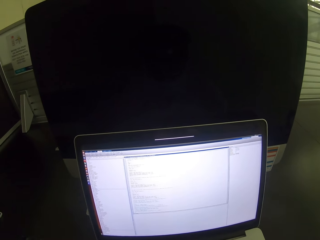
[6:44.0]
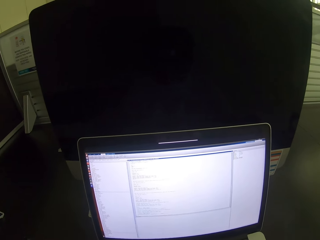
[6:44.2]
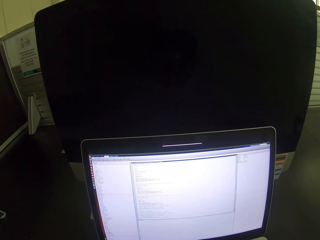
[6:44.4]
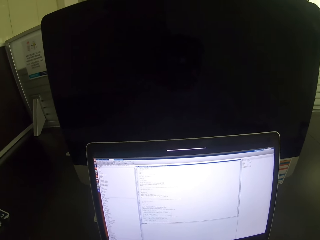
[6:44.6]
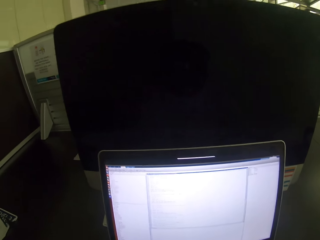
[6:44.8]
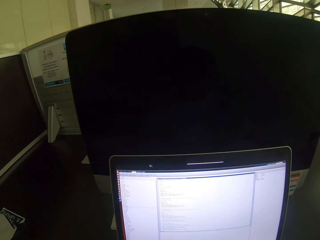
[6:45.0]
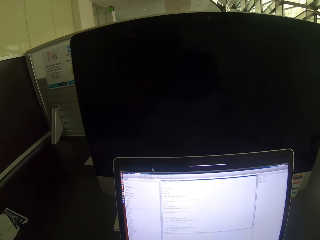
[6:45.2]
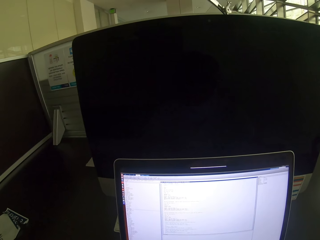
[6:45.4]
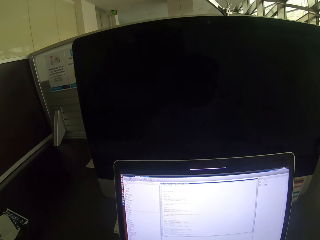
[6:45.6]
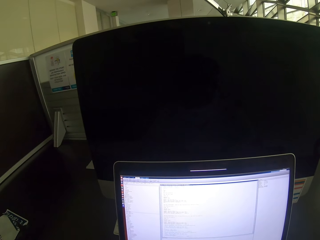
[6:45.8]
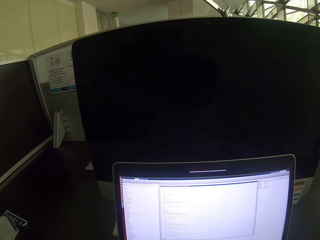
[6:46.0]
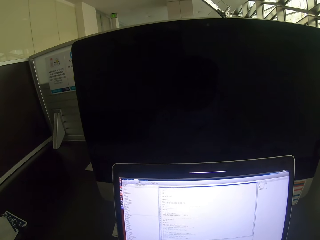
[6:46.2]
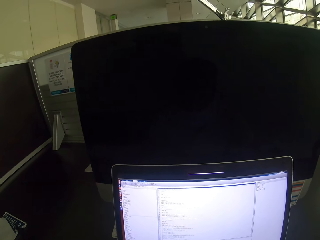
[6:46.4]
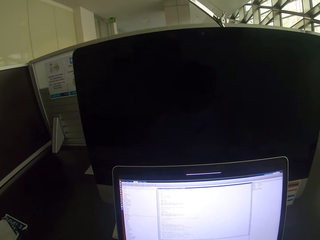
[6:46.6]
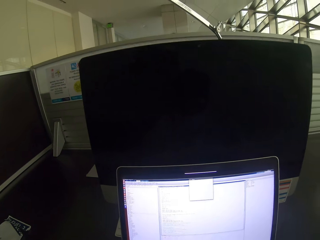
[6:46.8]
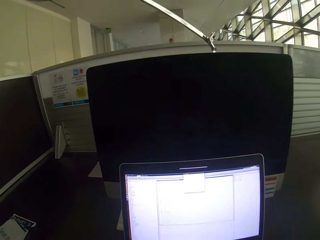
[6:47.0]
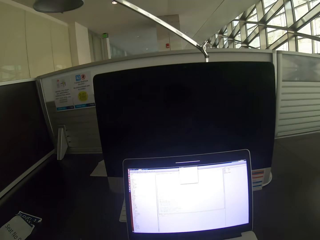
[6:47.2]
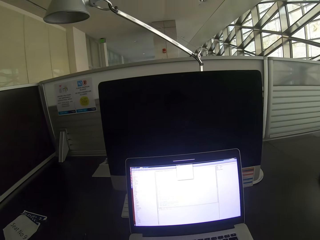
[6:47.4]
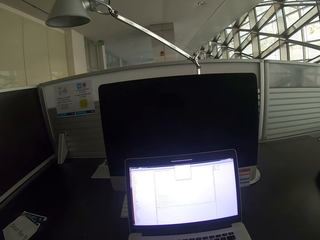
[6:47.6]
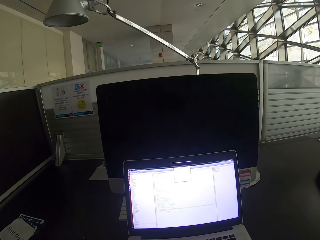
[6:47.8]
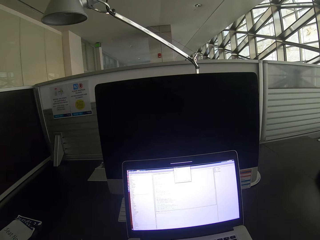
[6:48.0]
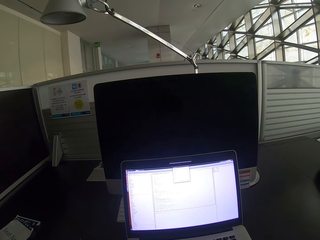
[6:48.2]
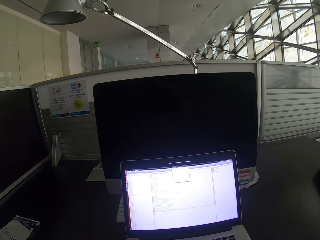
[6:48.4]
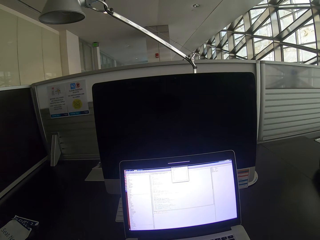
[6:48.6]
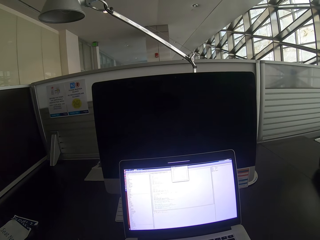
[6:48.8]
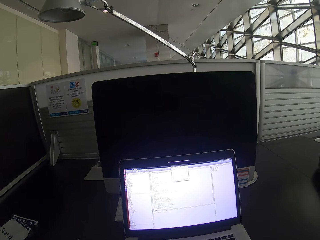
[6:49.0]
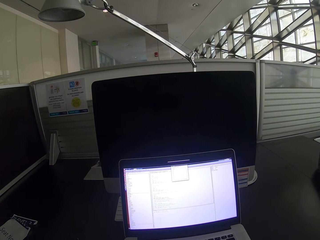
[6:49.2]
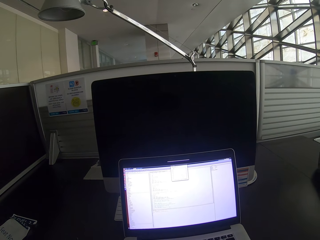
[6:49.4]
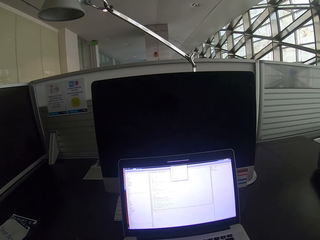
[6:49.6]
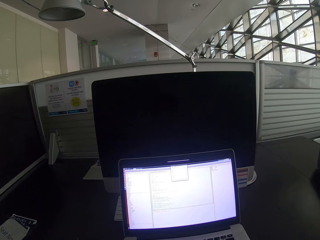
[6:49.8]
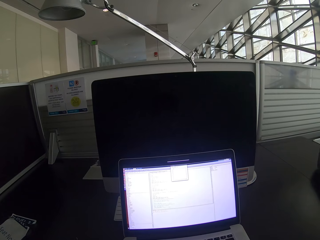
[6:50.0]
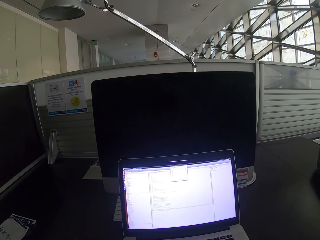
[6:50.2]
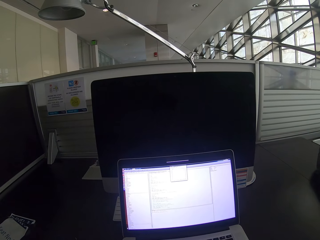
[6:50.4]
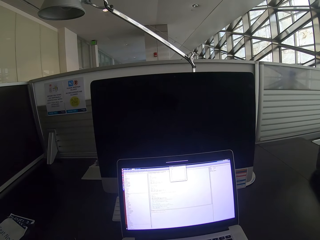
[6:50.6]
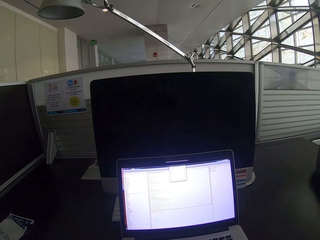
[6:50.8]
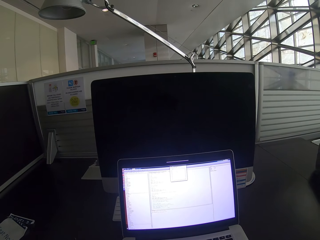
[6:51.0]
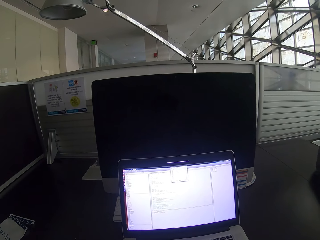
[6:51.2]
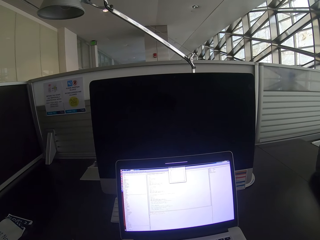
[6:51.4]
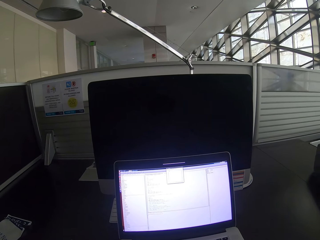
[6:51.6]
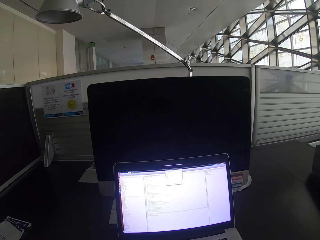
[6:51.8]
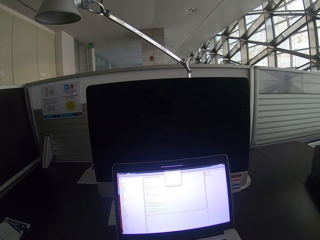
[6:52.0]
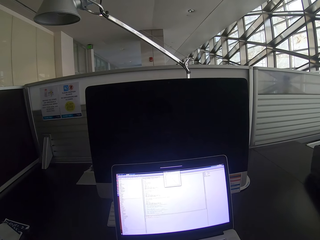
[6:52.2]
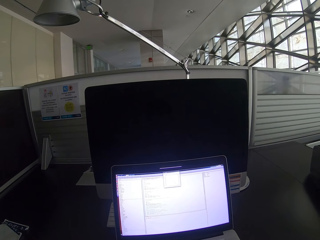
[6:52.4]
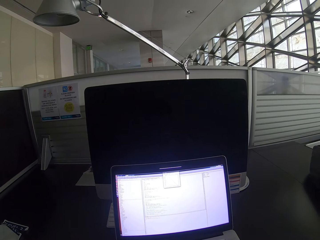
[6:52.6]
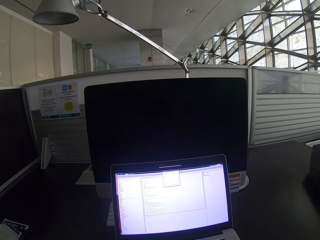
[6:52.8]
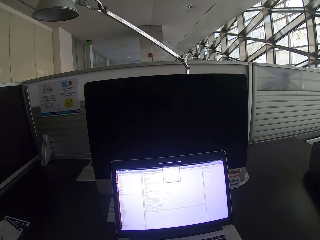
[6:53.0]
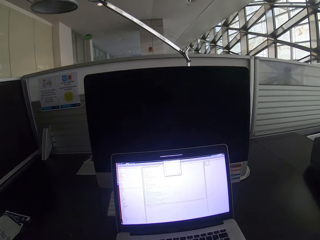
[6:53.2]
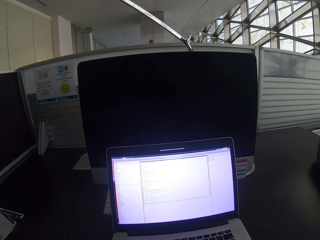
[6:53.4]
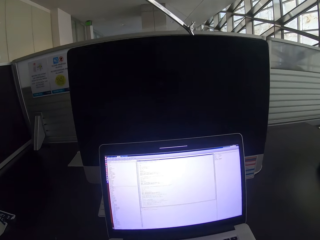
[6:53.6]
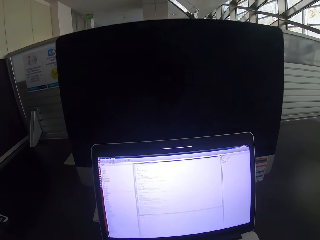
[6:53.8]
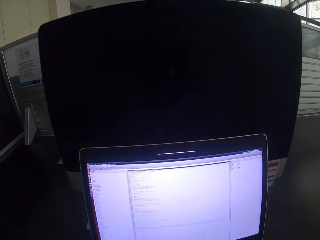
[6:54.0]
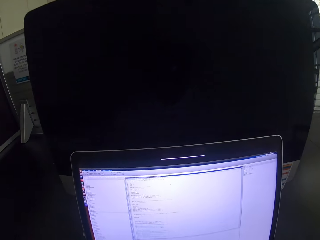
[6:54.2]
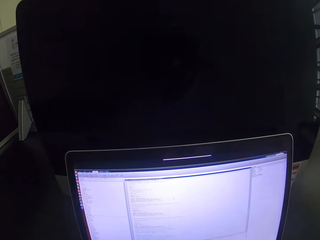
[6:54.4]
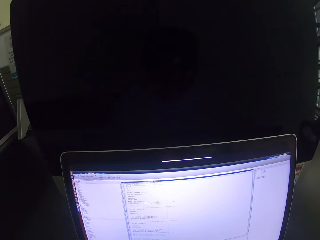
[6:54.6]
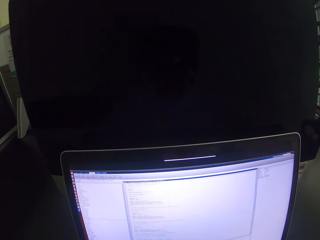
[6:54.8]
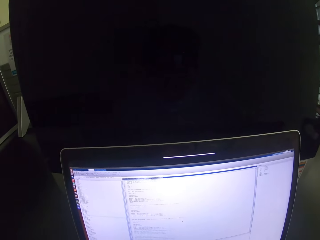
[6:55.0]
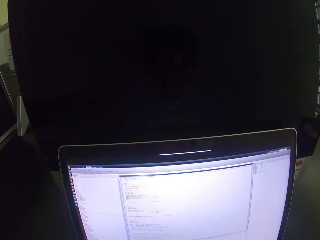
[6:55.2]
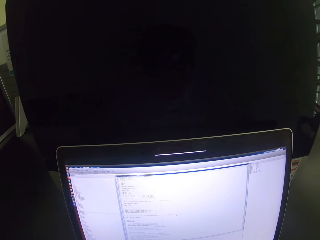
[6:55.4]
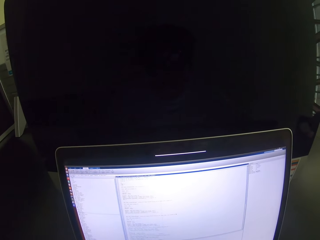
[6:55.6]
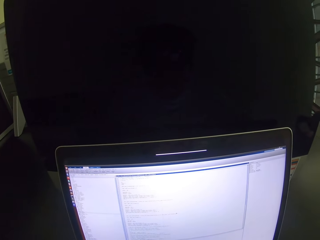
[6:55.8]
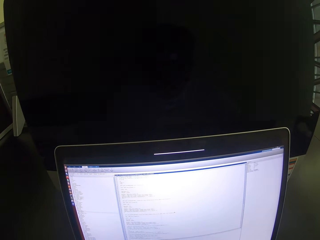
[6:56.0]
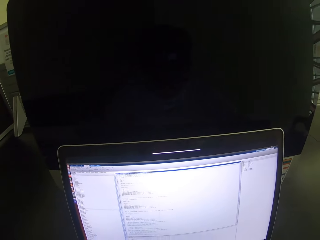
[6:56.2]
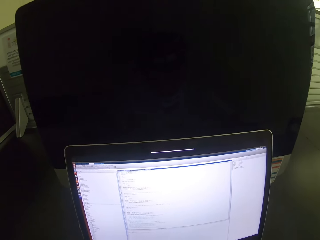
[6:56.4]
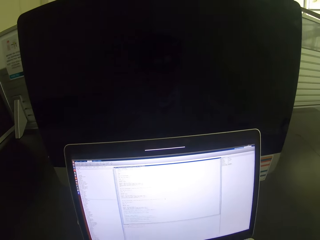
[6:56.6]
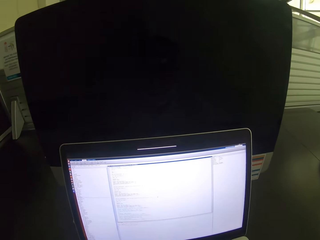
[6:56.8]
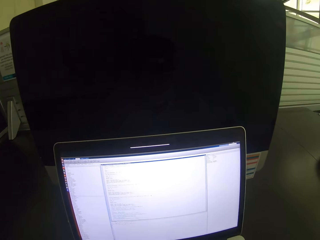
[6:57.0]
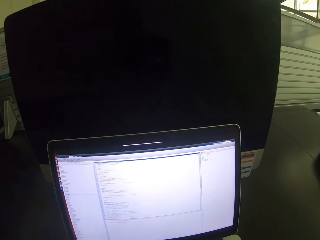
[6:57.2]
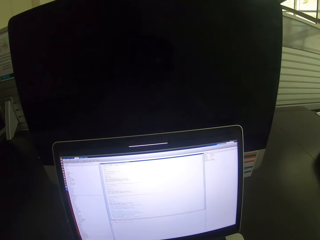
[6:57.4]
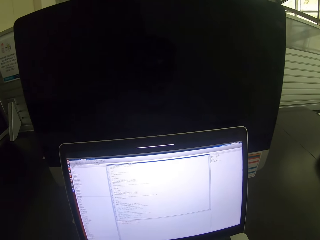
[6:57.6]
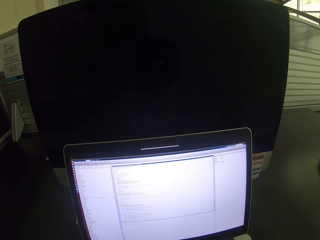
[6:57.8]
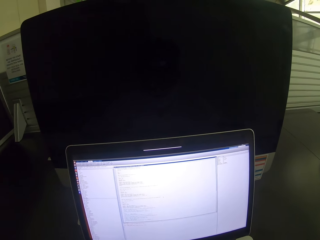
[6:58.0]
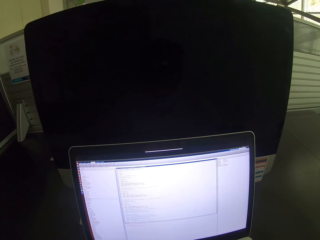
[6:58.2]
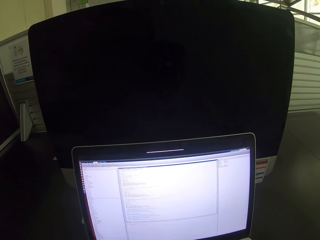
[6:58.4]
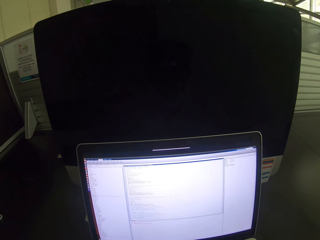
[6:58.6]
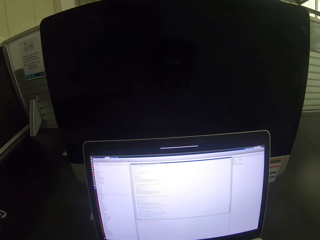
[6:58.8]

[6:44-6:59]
The camera wearer moves back from the laptop. They move closer to the laptop.

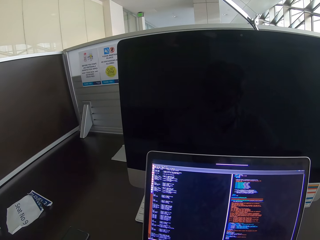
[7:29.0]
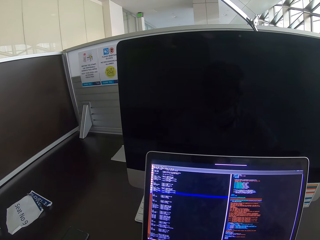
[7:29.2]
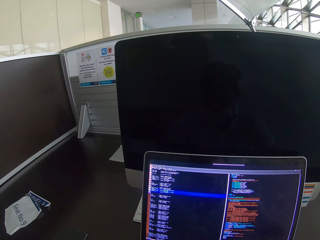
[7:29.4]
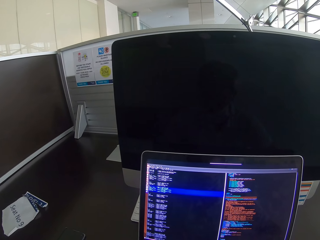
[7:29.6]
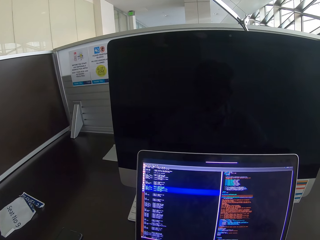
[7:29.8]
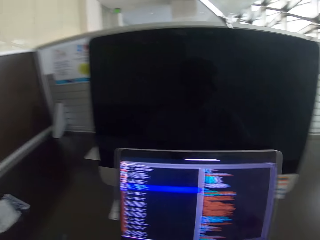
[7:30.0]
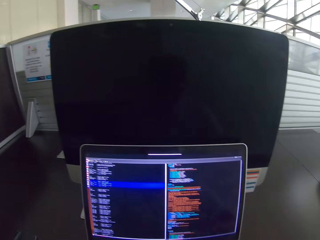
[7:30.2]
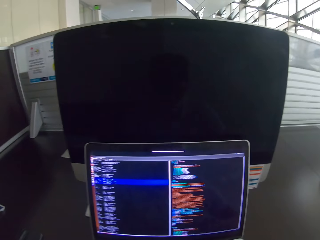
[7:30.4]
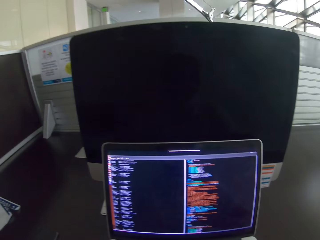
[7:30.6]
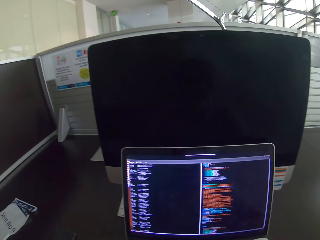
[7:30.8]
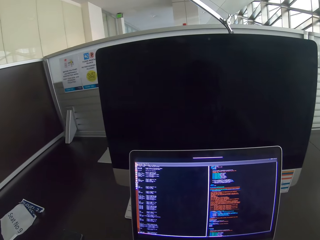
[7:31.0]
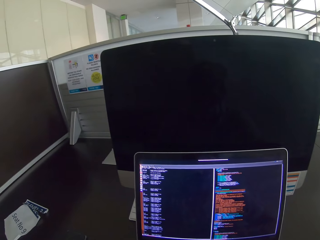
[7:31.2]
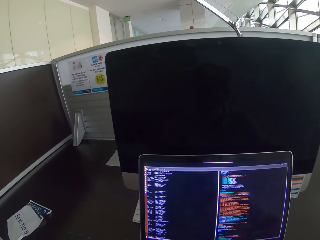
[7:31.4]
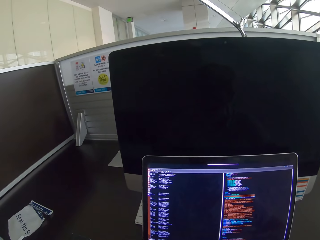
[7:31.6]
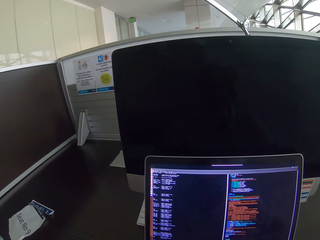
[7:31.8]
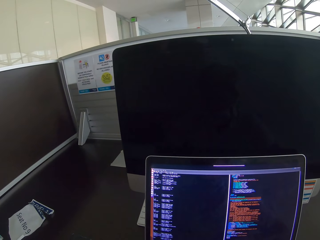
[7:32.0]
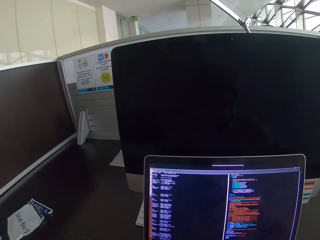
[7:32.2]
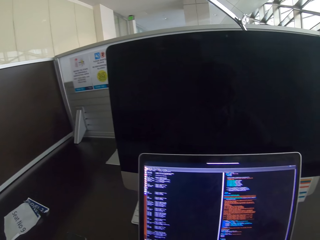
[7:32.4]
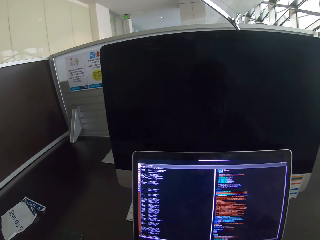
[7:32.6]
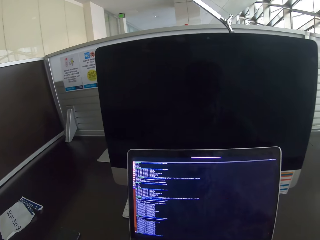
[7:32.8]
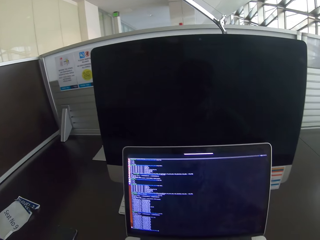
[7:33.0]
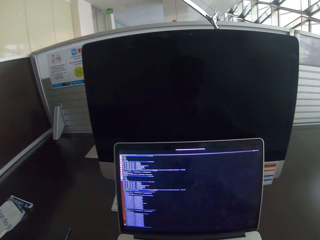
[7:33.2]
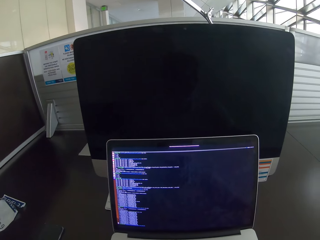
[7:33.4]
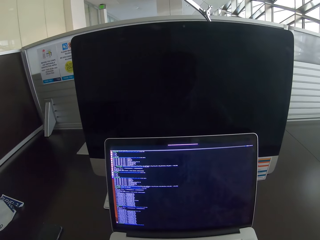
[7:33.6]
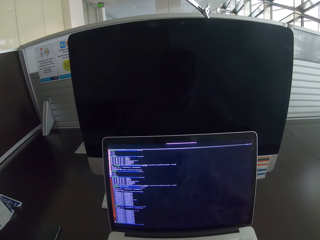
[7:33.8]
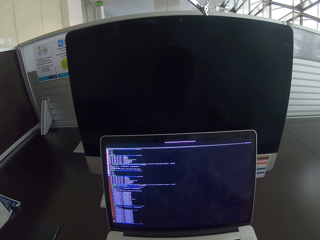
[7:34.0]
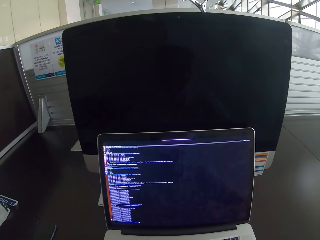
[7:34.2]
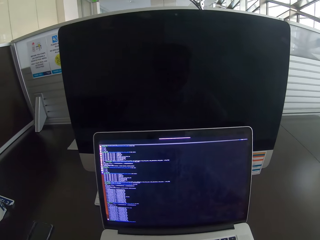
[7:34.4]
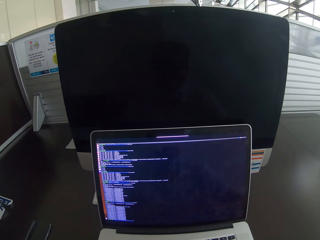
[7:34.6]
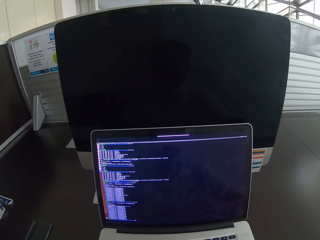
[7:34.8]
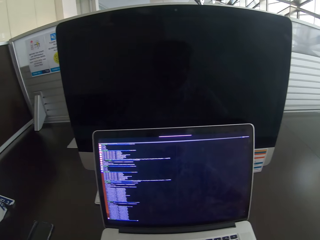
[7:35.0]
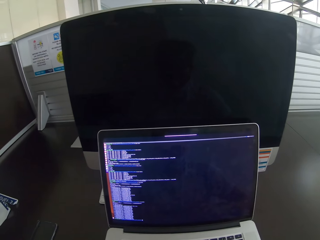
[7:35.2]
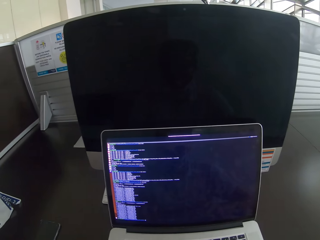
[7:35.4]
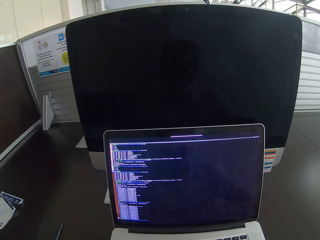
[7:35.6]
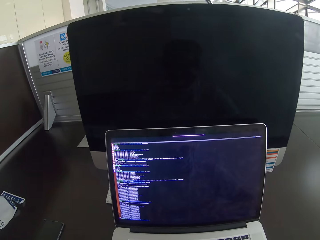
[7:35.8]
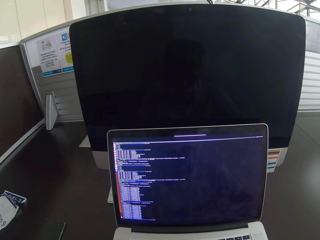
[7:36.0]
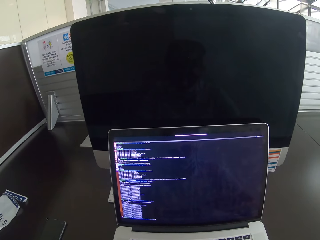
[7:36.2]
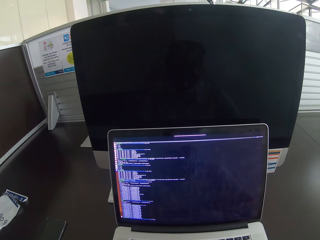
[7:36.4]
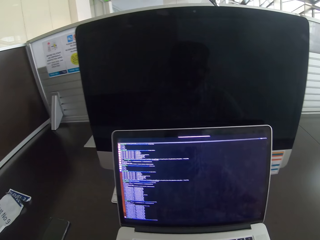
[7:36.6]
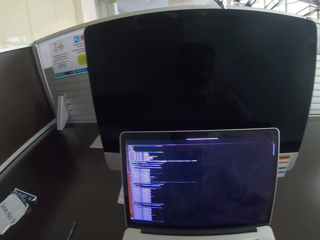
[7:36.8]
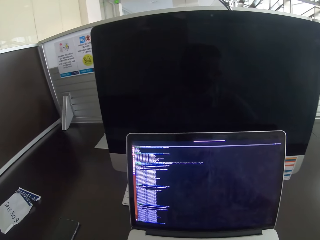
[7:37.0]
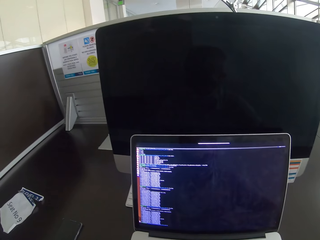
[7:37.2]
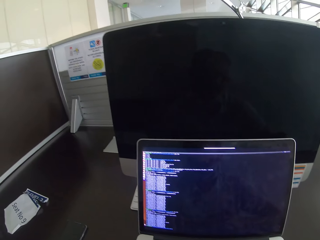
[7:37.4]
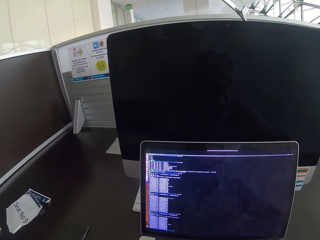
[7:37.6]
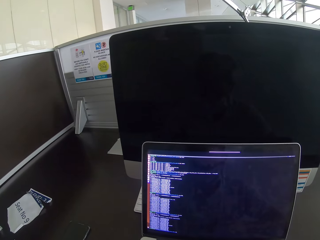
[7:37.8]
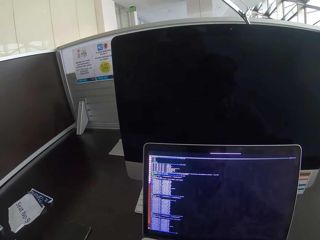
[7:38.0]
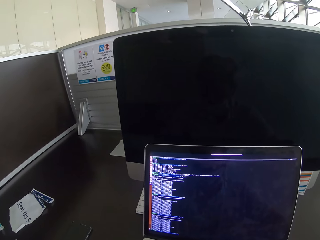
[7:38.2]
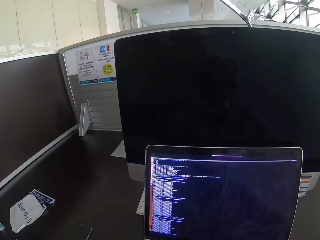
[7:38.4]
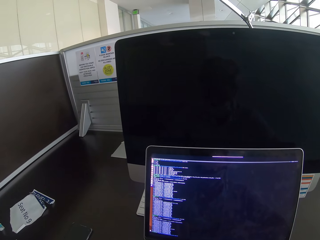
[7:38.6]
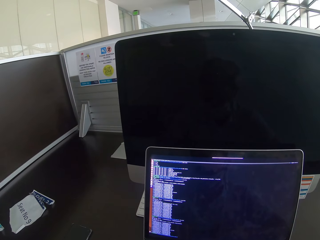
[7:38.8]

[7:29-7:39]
The camera wearer scrolls a laptop. They stare at the laptop.
